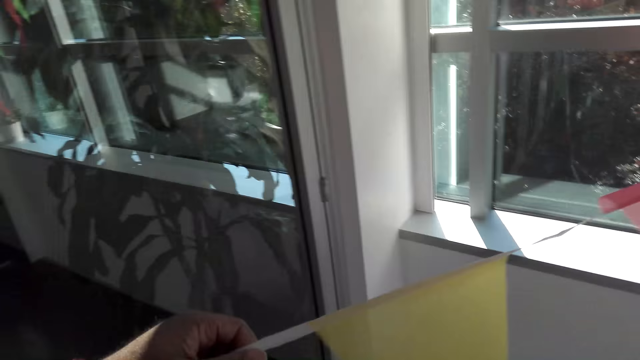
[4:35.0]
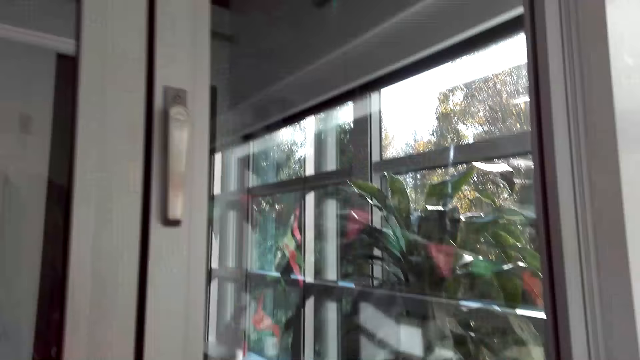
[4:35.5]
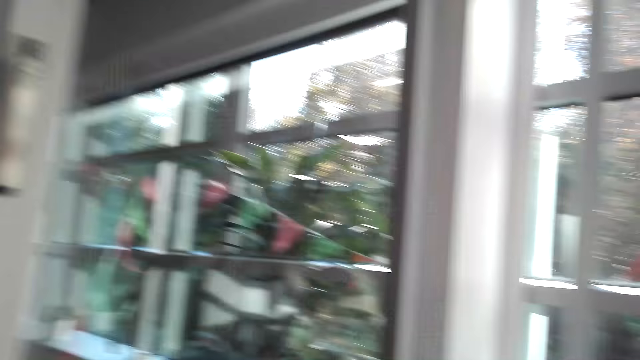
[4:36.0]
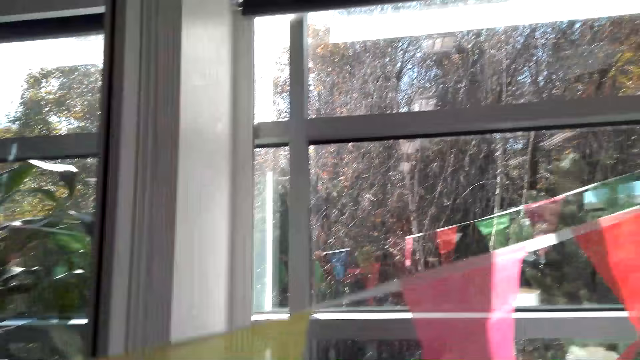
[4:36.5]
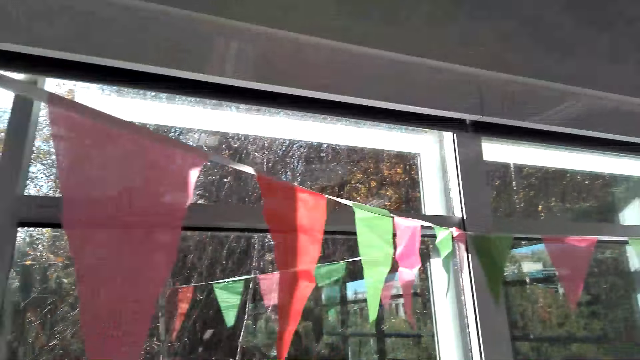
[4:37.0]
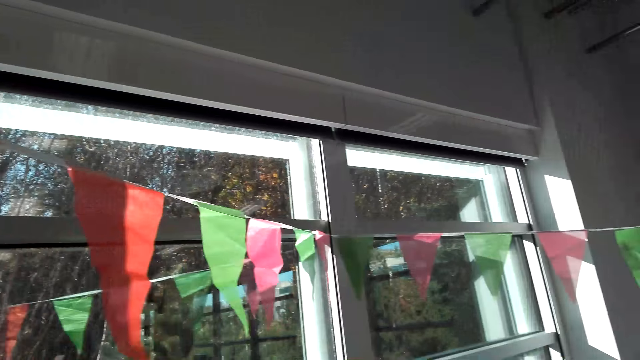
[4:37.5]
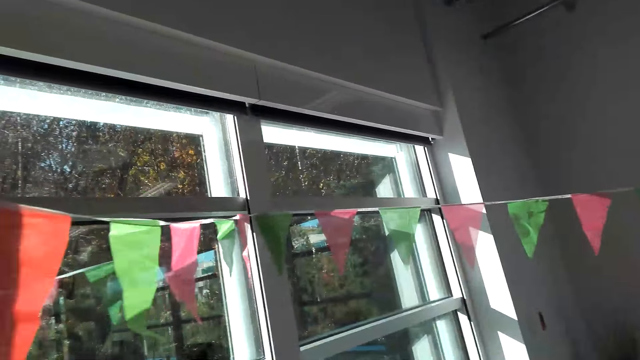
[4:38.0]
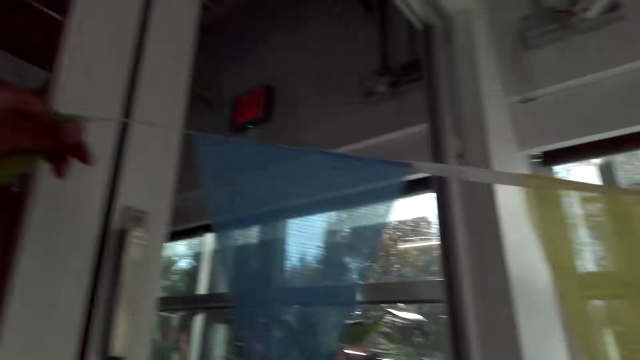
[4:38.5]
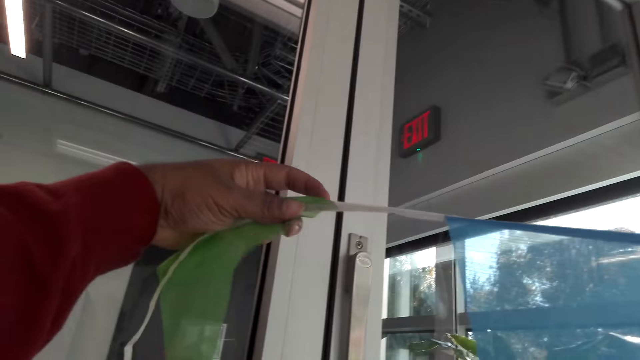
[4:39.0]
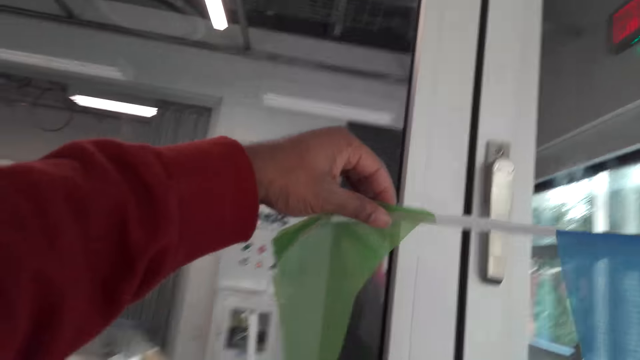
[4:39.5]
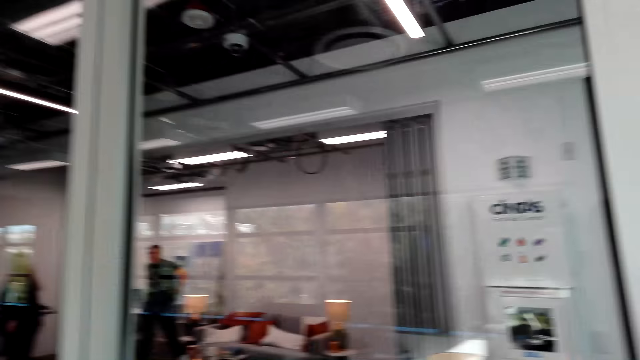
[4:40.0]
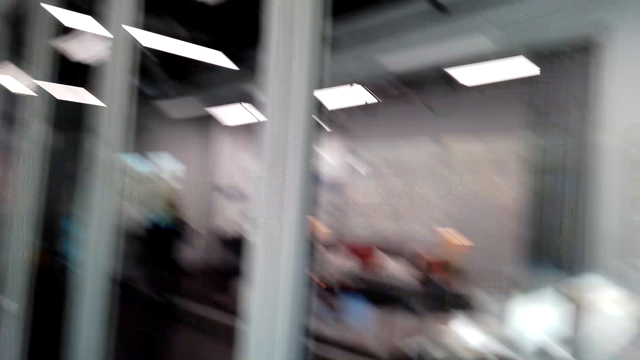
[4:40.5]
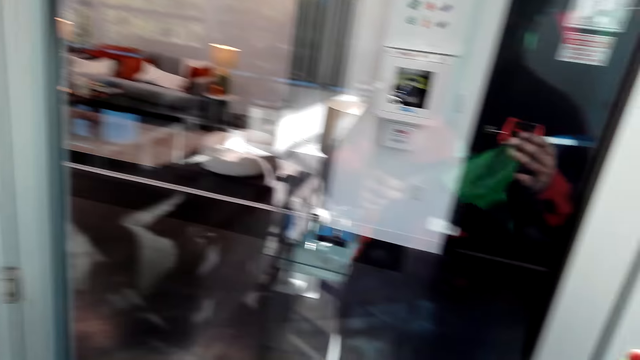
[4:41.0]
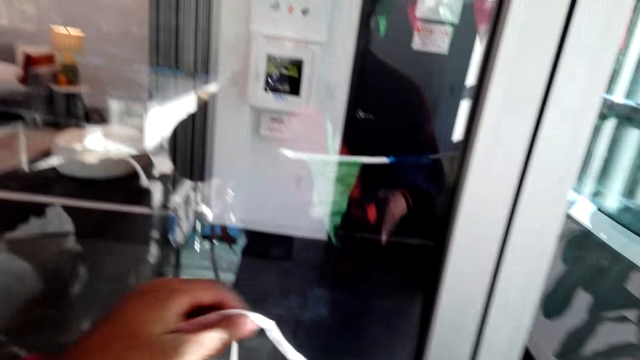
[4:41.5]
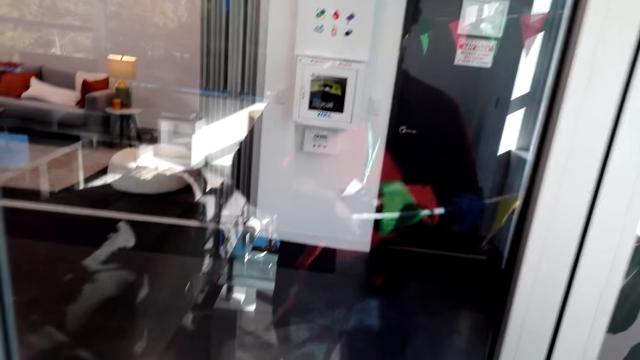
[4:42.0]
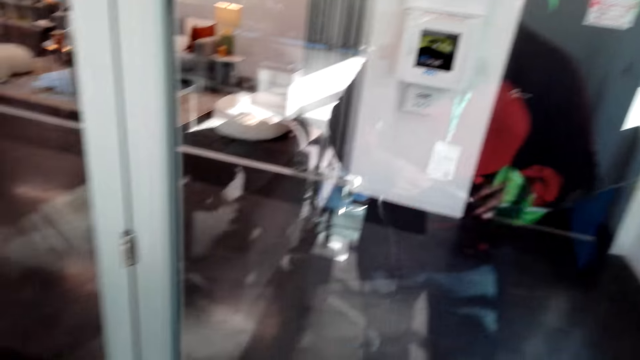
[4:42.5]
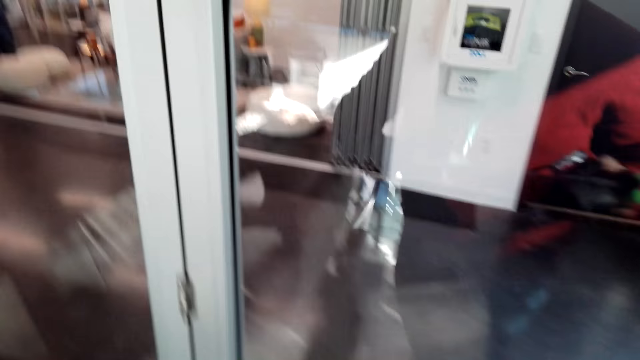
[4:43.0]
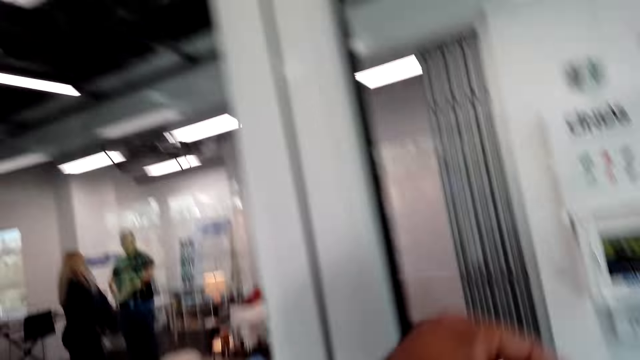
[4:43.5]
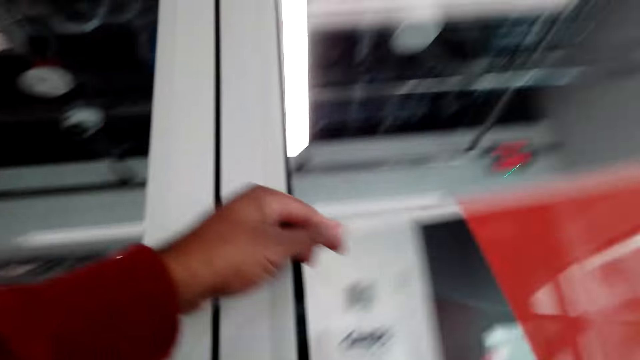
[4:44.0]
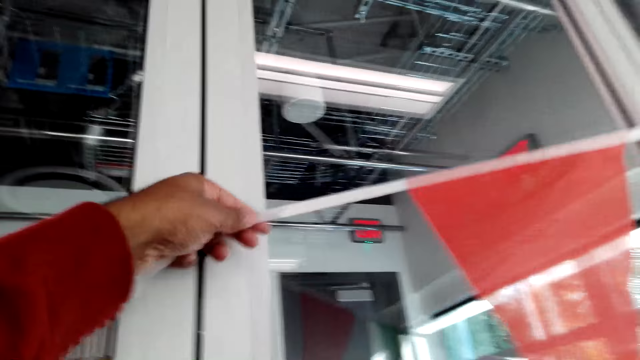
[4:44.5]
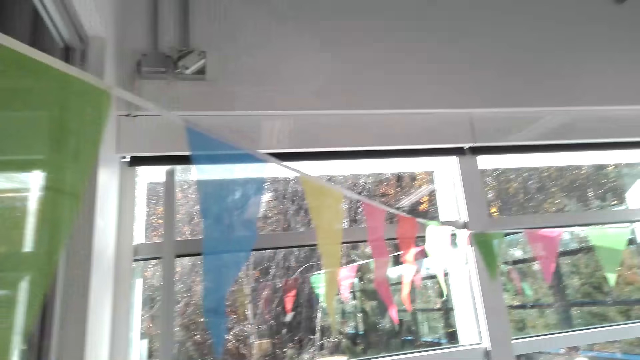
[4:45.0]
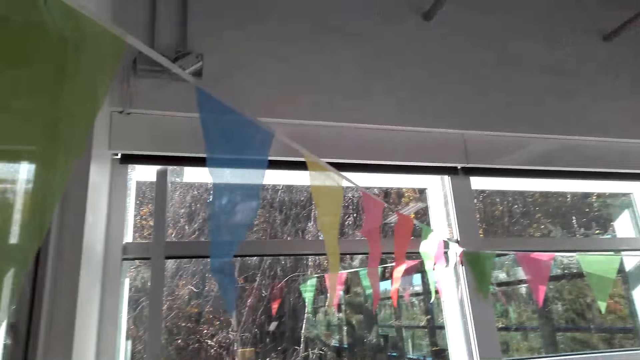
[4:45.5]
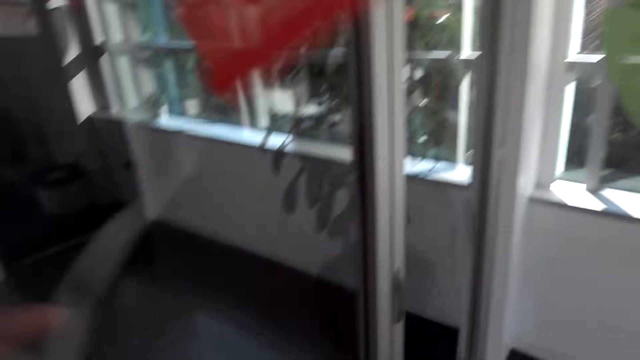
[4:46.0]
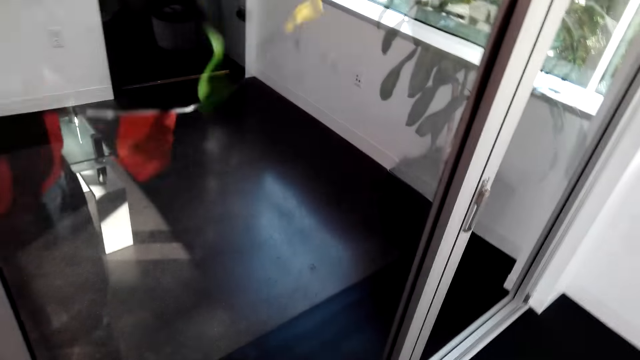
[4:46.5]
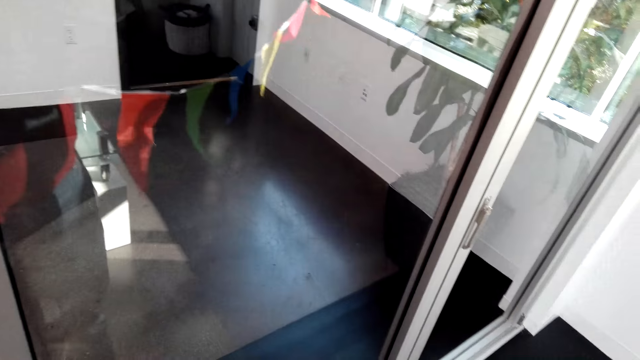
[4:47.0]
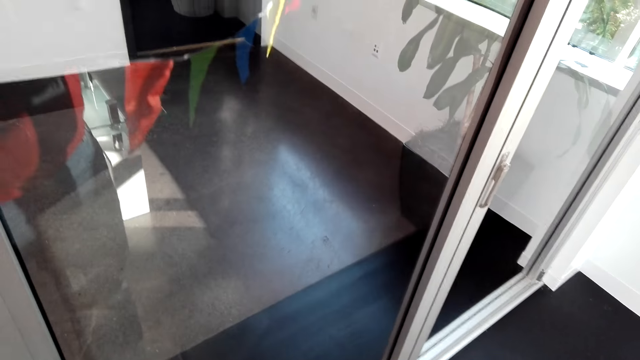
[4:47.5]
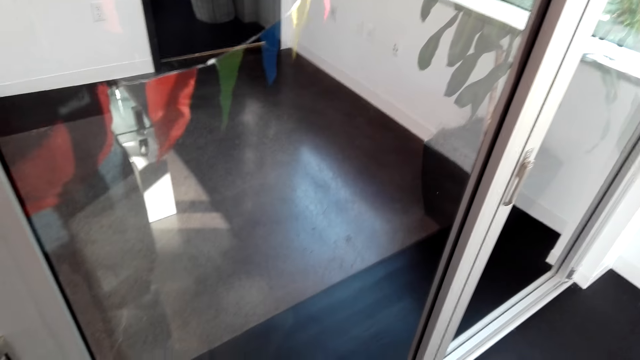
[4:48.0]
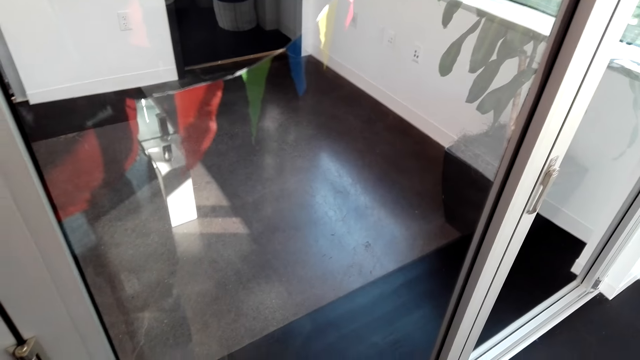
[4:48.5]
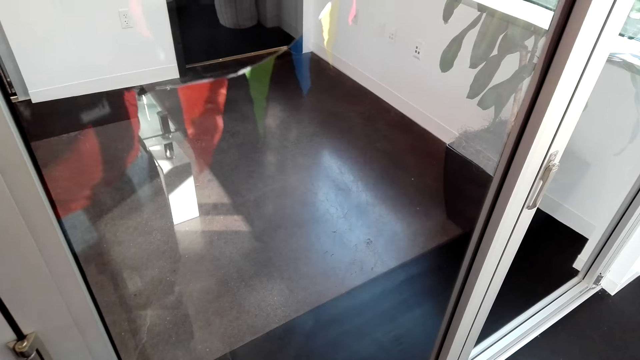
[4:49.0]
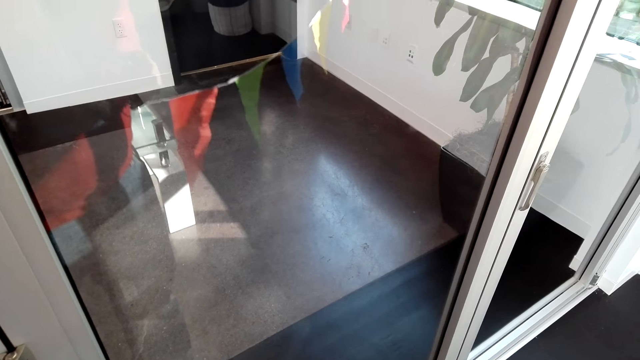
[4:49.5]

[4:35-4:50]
The camera wearer looks around. They lift a decorative cloth. They look around the room.

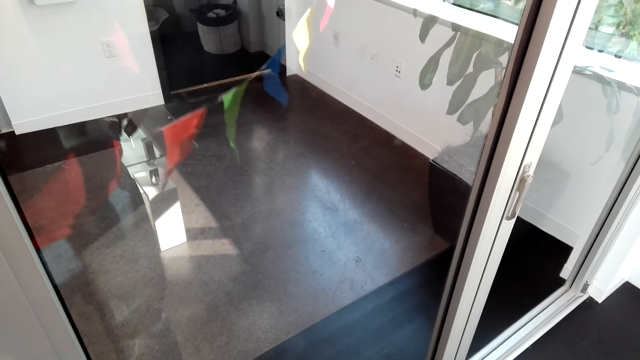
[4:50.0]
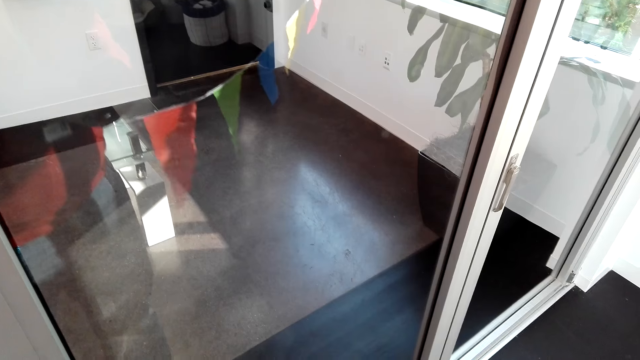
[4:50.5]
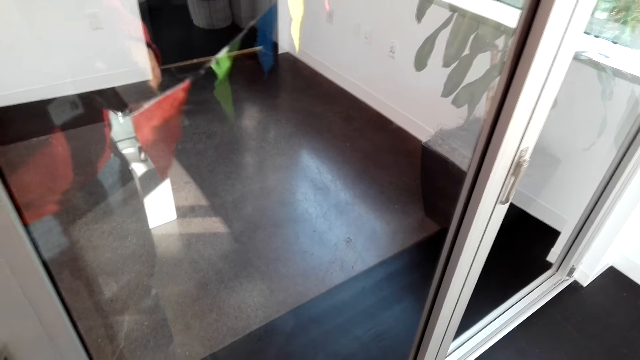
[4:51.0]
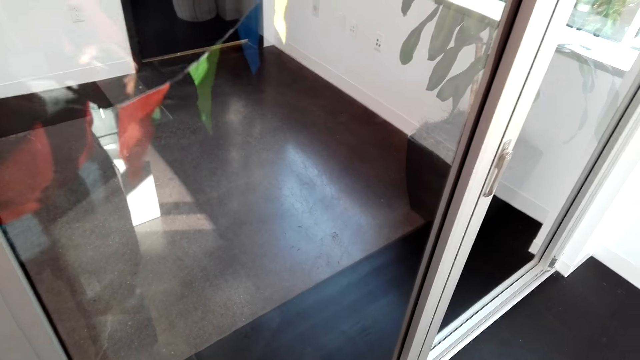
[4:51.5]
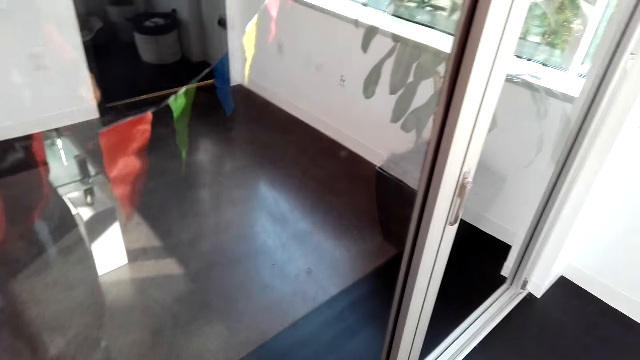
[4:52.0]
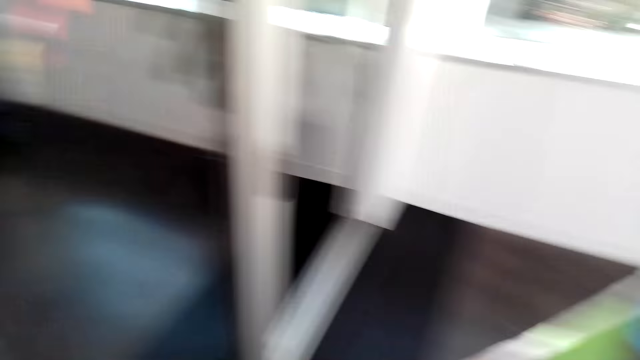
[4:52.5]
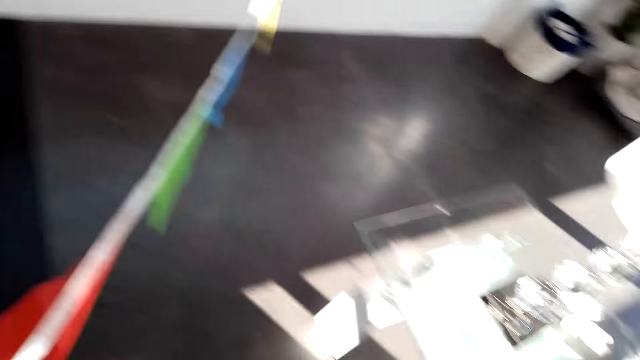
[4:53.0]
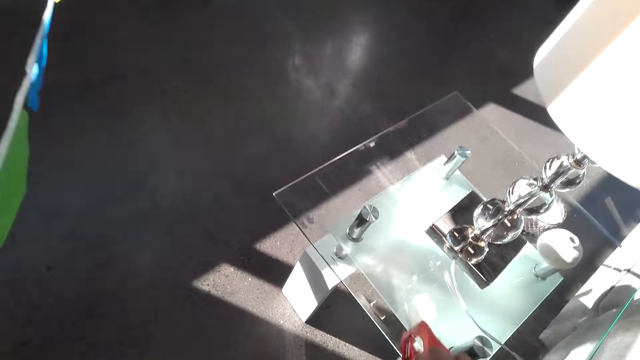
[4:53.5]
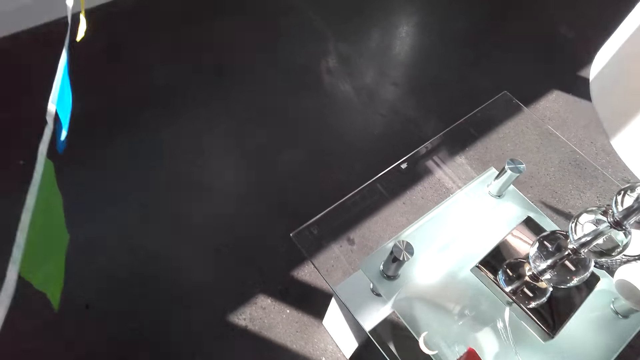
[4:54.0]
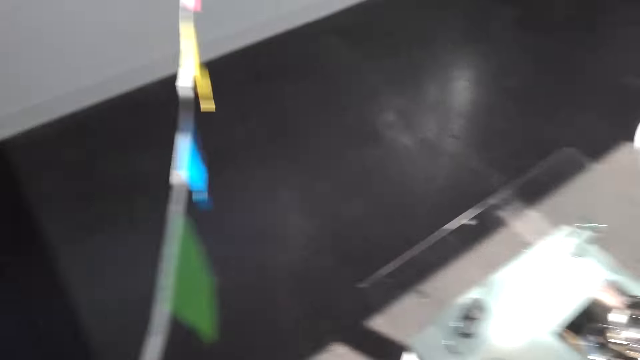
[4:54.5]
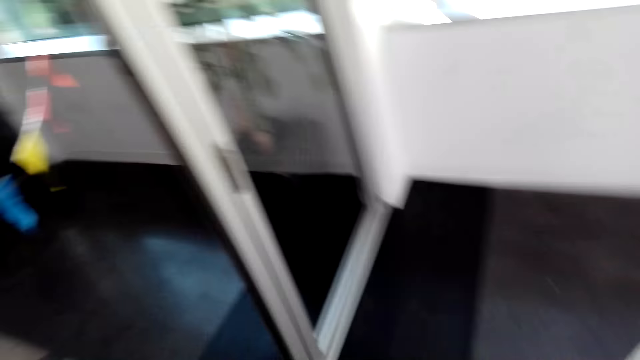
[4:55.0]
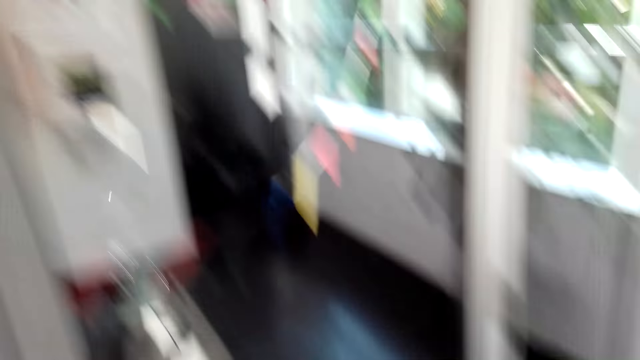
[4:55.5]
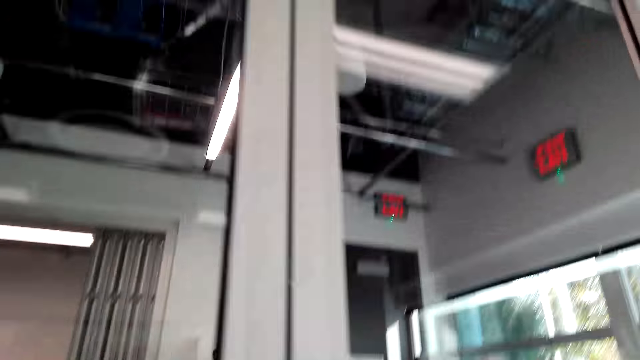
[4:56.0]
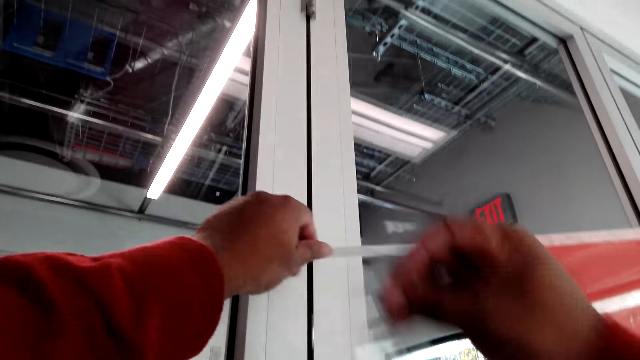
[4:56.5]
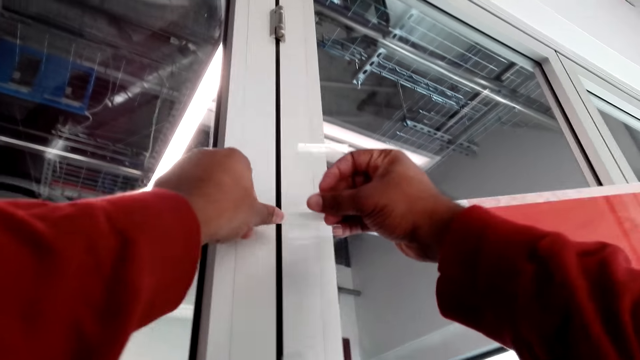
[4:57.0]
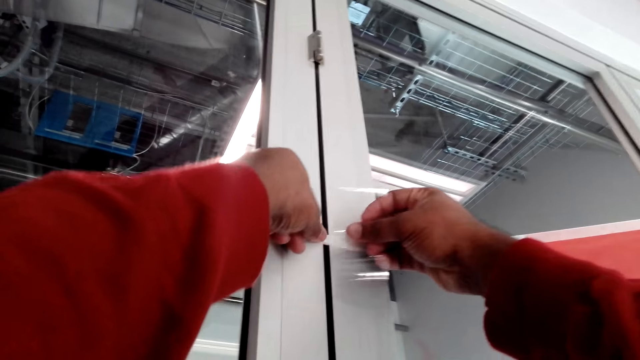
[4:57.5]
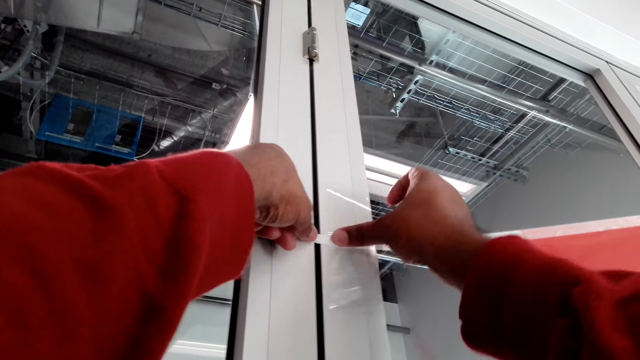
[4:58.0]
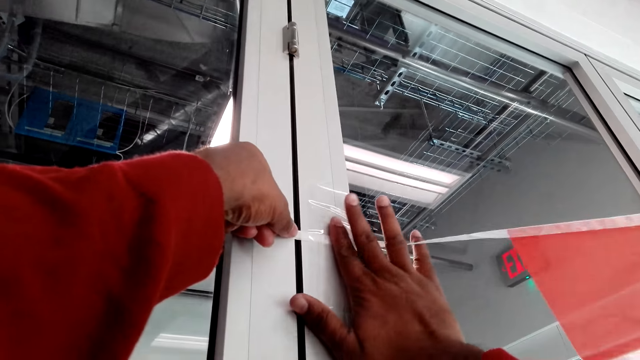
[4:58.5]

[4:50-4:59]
The camera wearer puts cellotape on the table. They hang a string. They put the cellotape on the wall.
